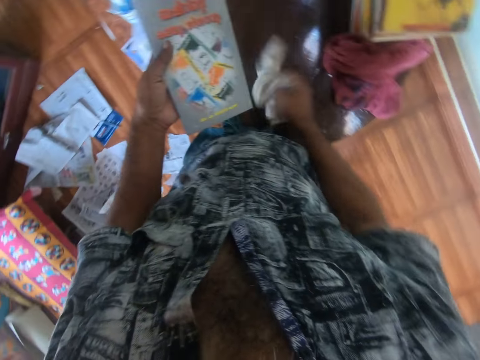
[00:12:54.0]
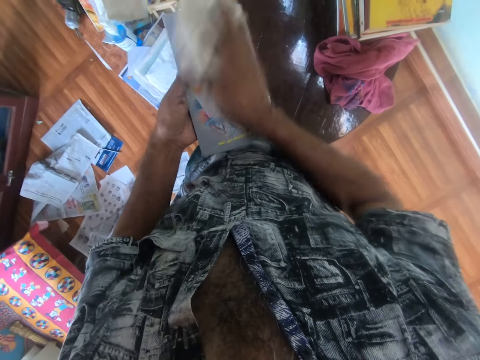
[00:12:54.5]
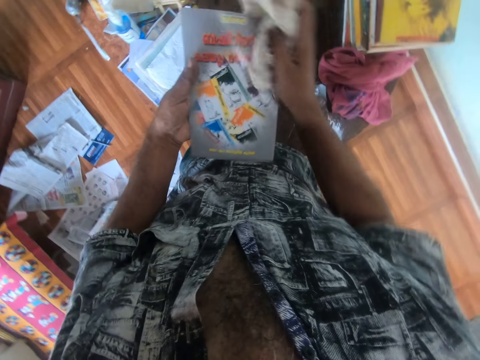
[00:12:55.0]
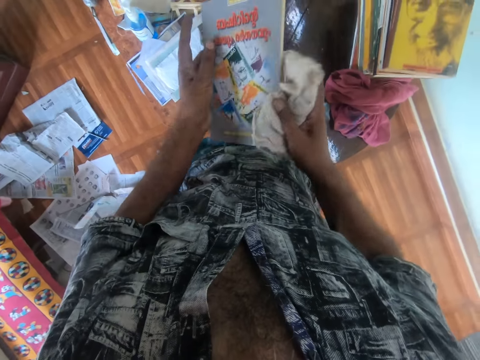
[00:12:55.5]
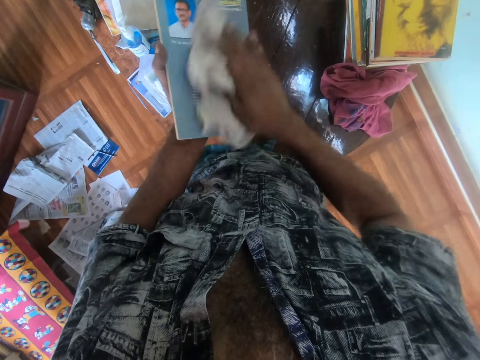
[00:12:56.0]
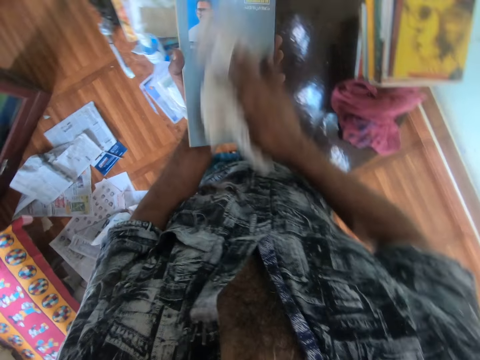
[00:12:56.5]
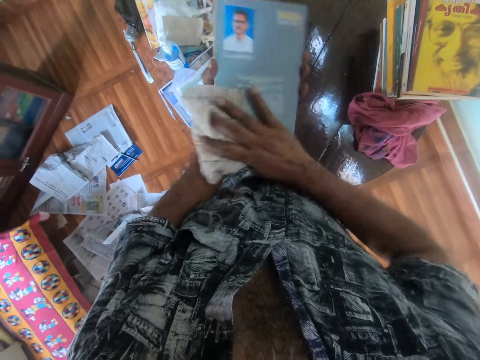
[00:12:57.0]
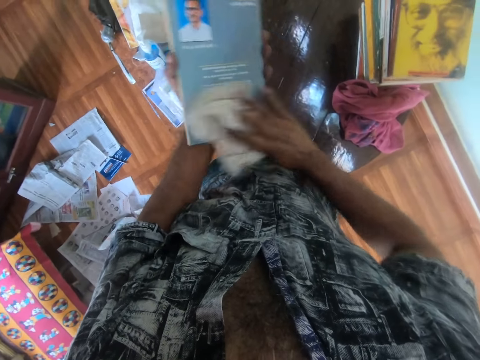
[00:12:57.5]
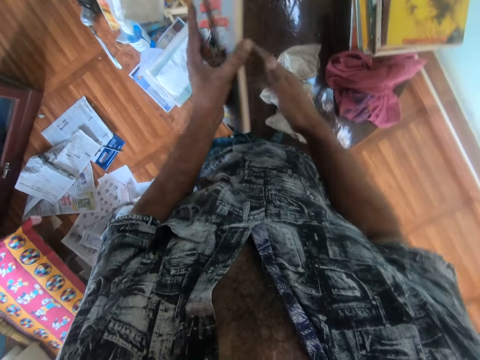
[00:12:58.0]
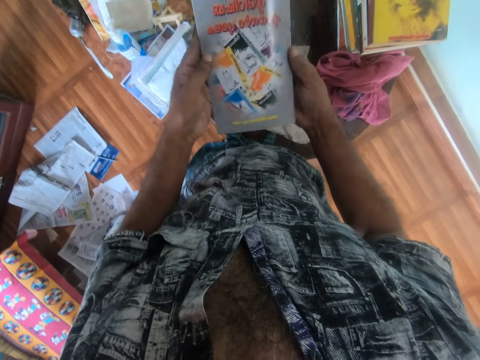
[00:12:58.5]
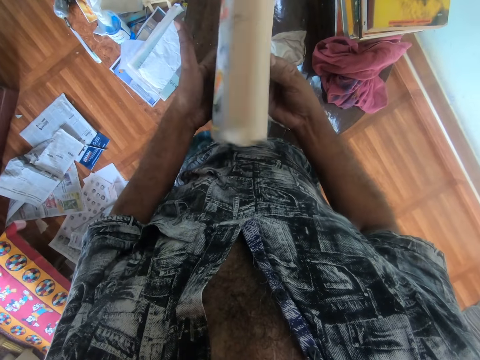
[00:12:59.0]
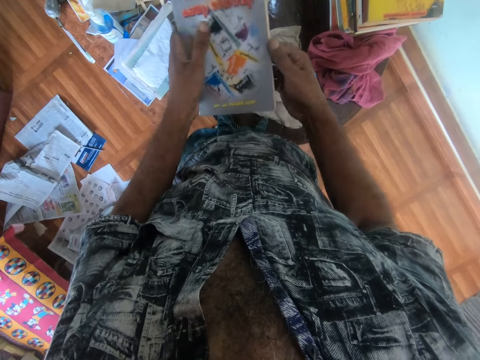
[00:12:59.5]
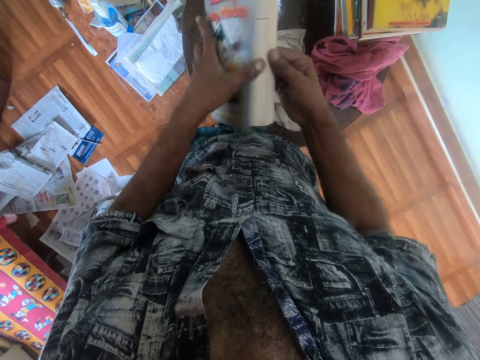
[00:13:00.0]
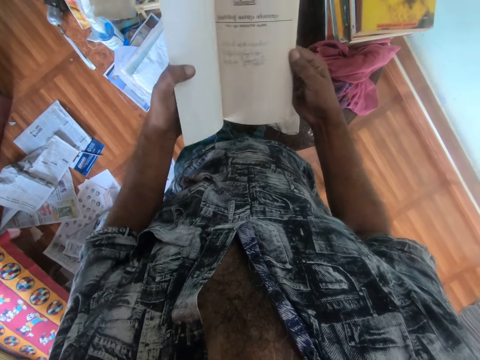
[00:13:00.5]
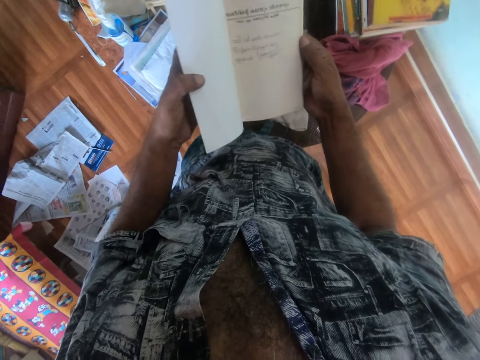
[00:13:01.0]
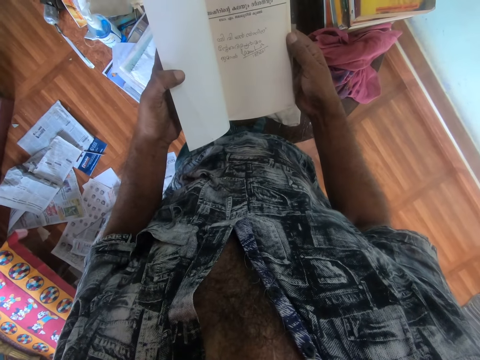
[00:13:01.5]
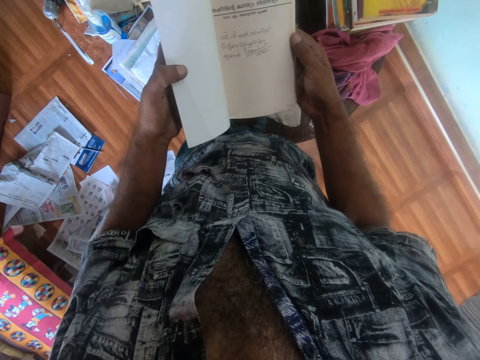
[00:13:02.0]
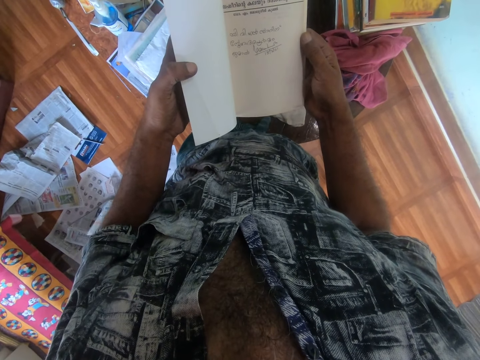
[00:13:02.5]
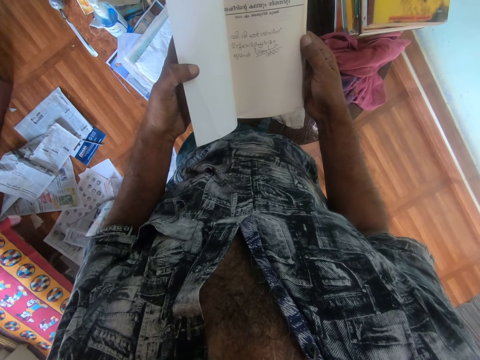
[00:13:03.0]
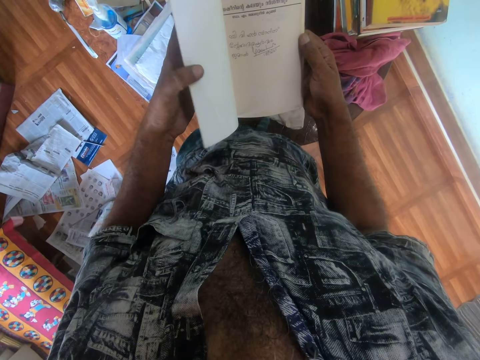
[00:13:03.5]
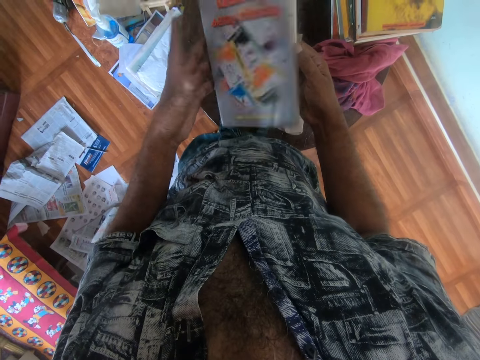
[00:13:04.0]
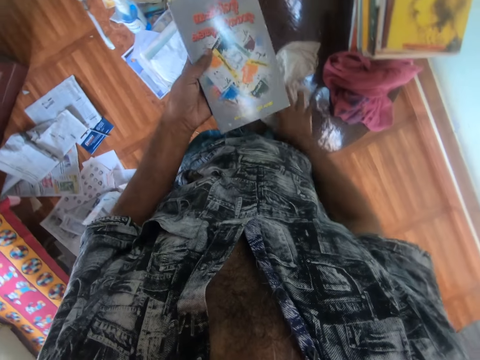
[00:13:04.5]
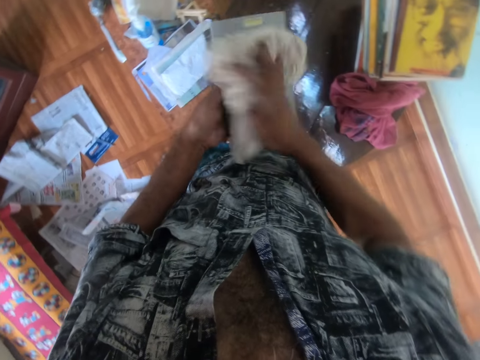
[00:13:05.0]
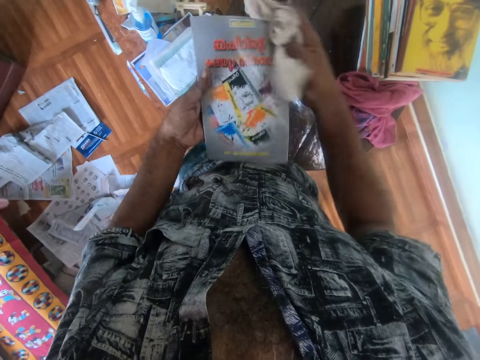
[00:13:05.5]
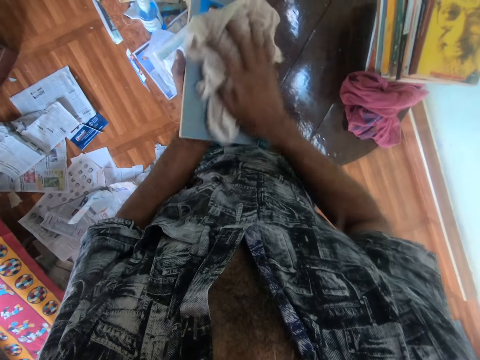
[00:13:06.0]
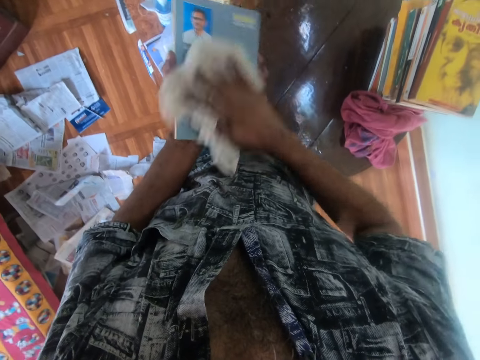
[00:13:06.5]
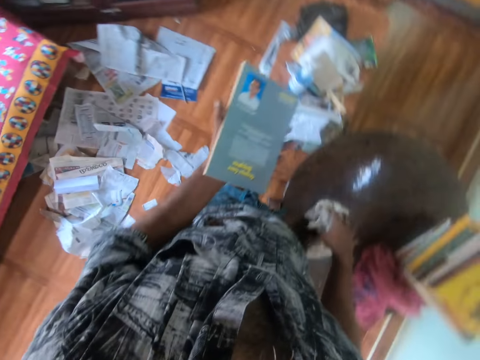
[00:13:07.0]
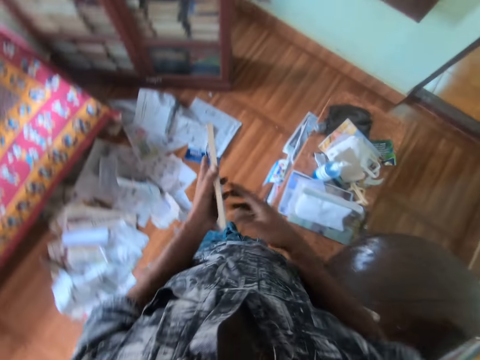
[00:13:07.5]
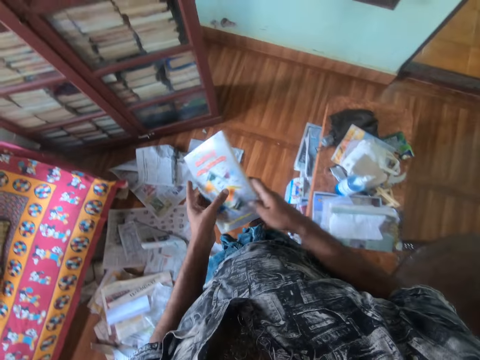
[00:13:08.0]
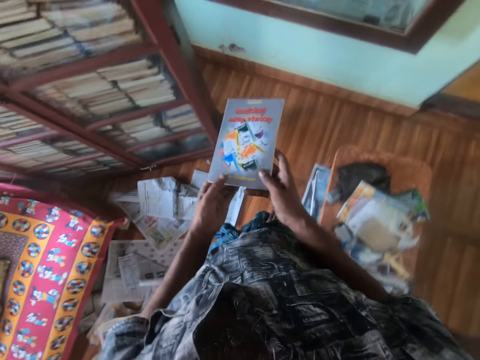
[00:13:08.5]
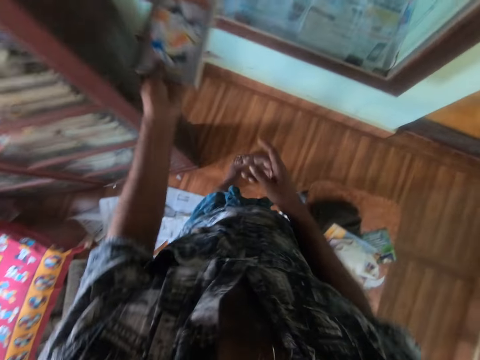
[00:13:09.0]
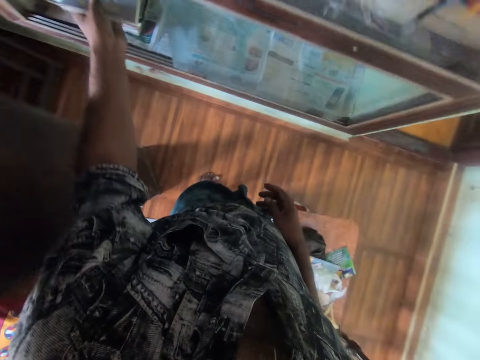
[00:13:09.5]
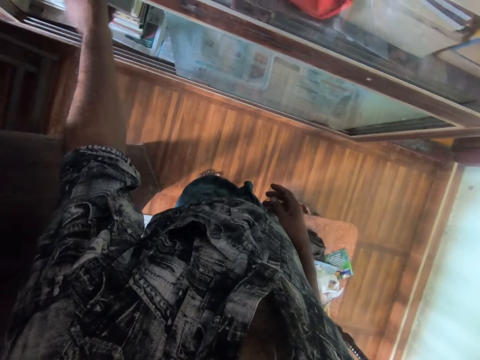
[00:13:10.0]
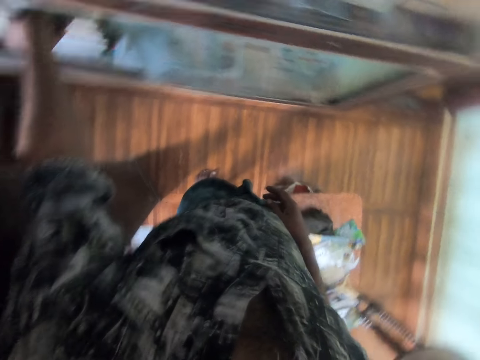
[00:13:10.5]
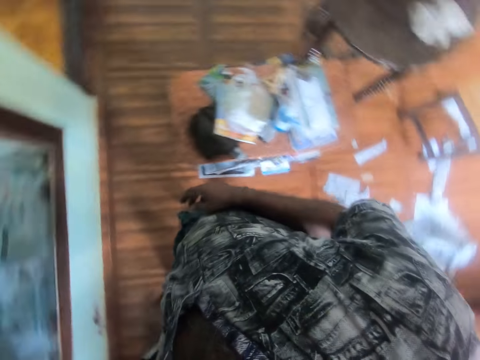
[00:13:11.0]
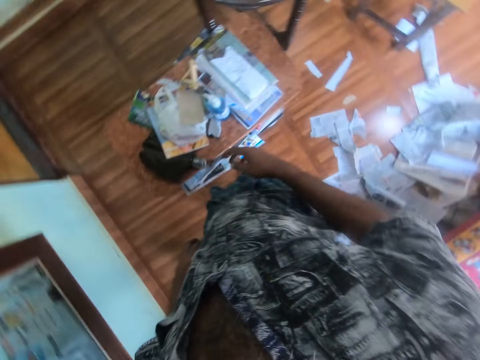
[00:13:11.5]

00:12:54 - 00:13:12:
The camera wearer picks up the piece of cloth from the table with his right hand. He cleans the book in his left hand with the piece of cloth in his right hand. He places the piece of cloth on the table with his right hand. He holds the book in his left hand with both hands. He opens the book in both hands with his right hand. He closes the book in both hands with both hands. He removes his right hand from the book in both hands. He picks up the piece of cloth from the table with his right hand. He cleans the book in his left hand with the piece of cloth in his right hand. He places the piece of cloth on the table with his right hand. He walks towards the shelf. He holds the book in his left hand with both hands. He removes his right hand from the book in both hands. He places the book in the shelf with his left hand. He walks towards the table.

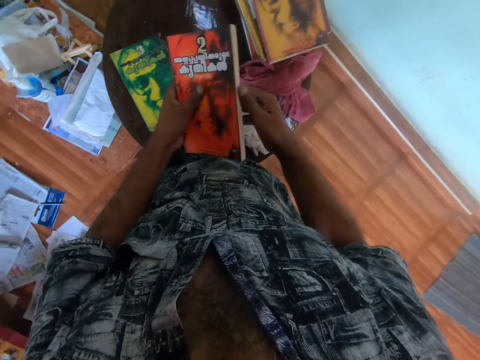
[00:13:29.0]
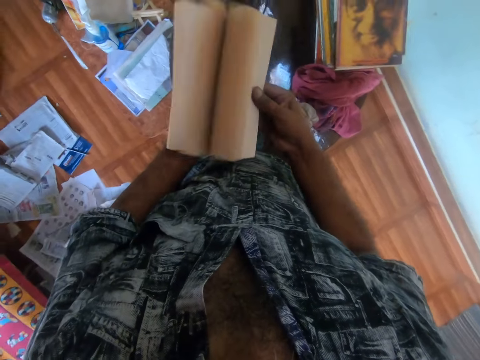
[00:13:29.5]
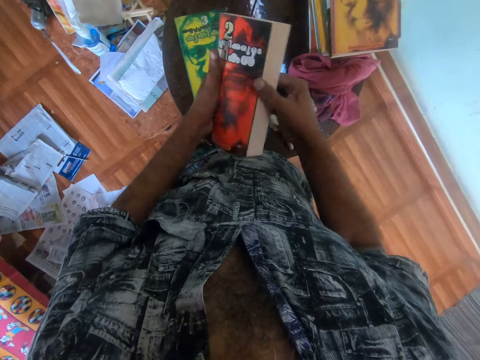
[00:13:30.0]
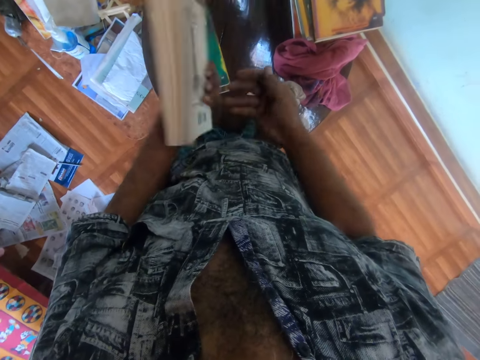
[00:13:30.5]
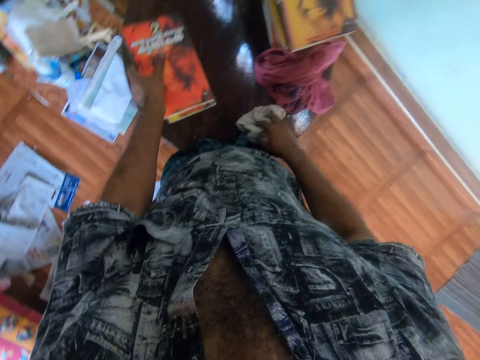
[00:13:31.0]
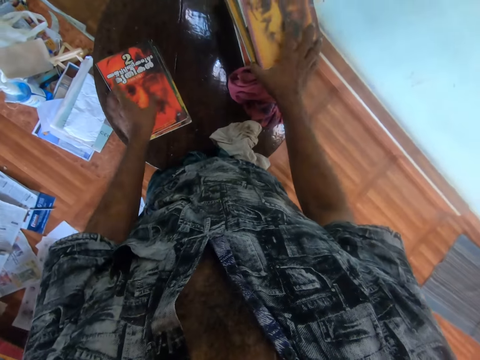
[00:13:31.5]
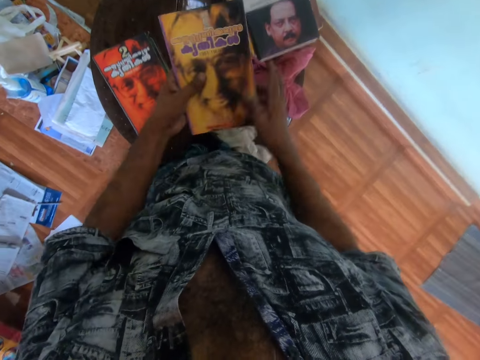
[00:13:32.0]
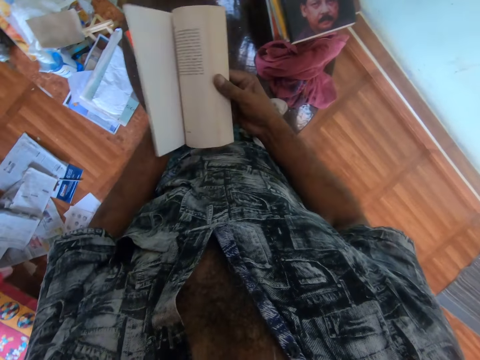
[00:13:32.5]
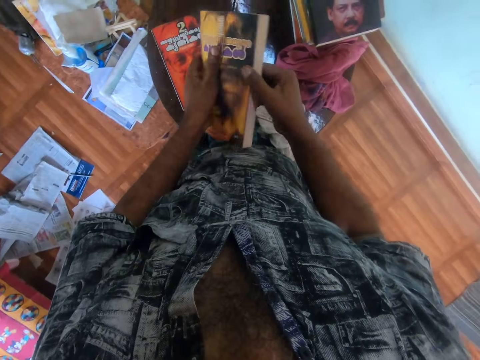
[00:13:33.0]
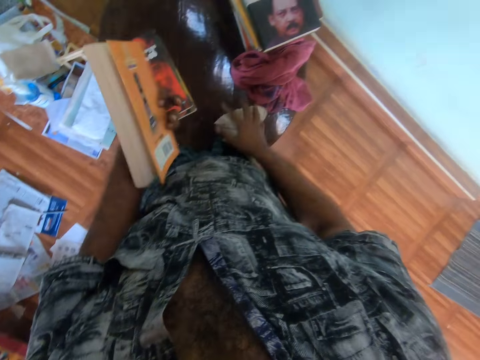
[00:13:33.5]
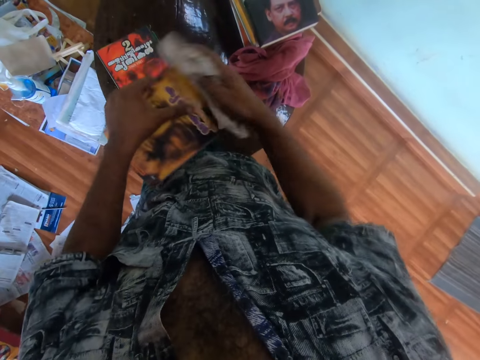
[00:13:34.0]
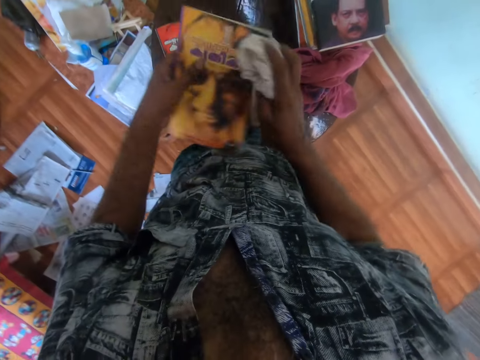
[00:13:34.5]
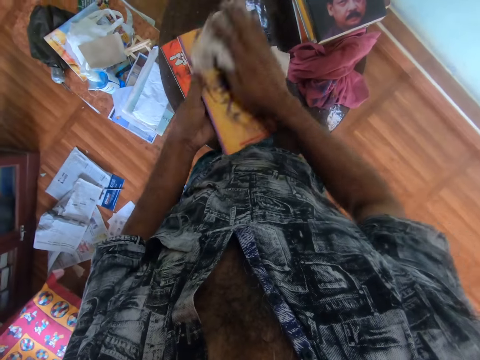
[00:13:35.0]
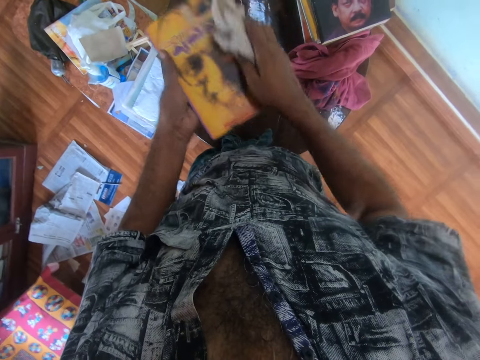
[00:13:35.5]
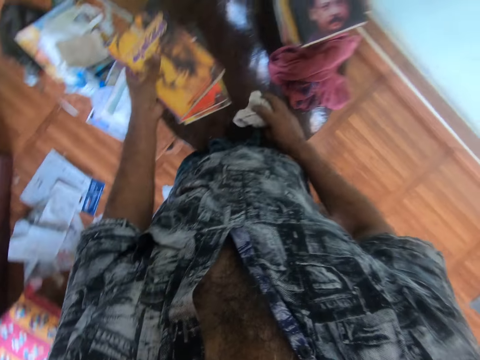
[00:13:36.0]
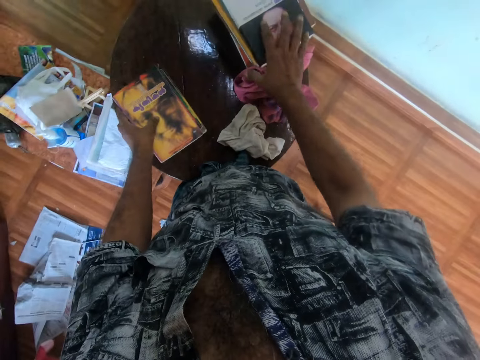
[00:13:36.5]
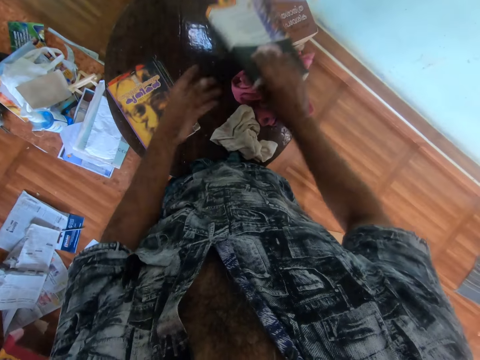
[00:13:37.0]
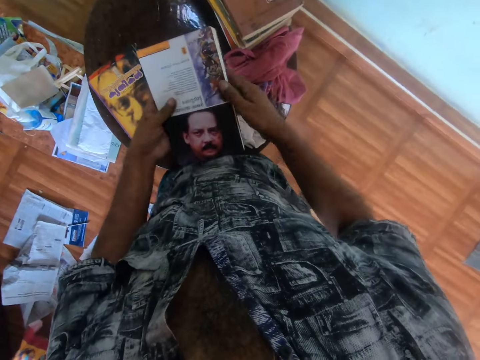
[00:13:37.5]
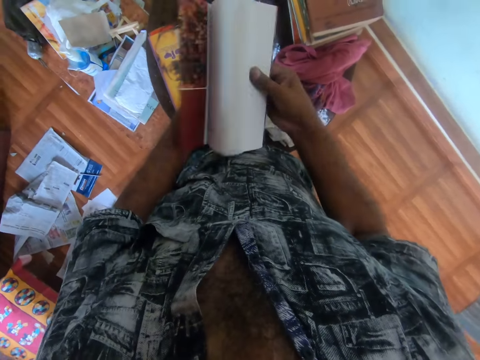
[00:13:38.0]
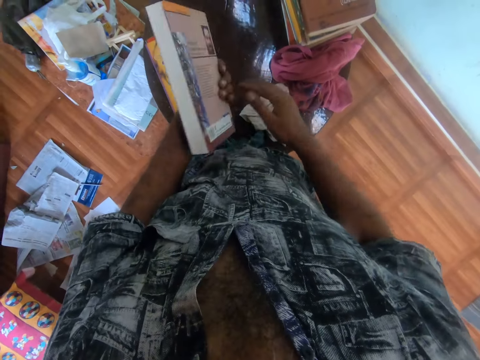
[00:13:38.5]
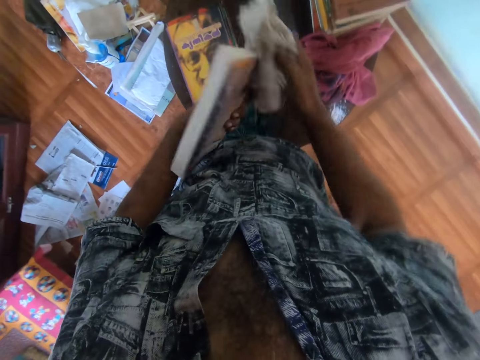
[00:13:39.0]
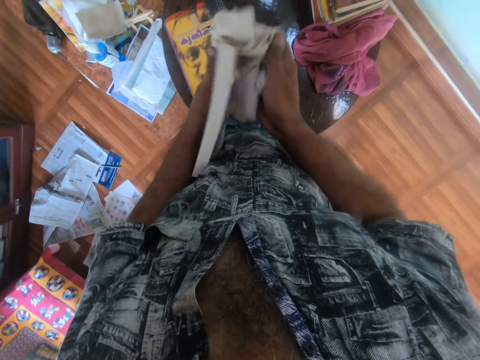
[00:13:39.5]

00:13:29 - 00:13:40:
The camera wearer transfers the book from his right hand to his left hand. He opens the book in his left hand with his right hand. He removes his right hand from the book in both hands. He places the piece of cloth on the table with his right hand. He places the book on the books on the table with his left hand. He picks a book from the pile of books on the table with his right hand. He transfers the book from his right hand to his left hand. He opens the book in his left hand with his right hand. He removes his right hand from the book in both hands. He picks the piece of cloth from the table with his right hand. He cleans the book in his left hand with the piece of cloth in his right hand. He places the book on the books on the table with his left hand. He places the piece of cloth on the table with his right hand. He picks a book from the pile of books on the table with his right hand. He transfers the book from his right hand to his left hand. He opens the book in his left hand with his right hand. He removes his right hand from the book in both hands. He picks the piece of cloth from the table with his right hand. He cleans the book in his left hand with the piece of cloth in his right hand.
